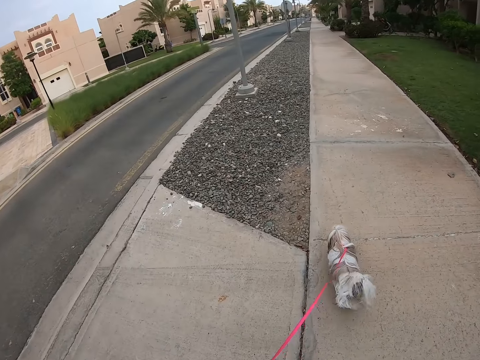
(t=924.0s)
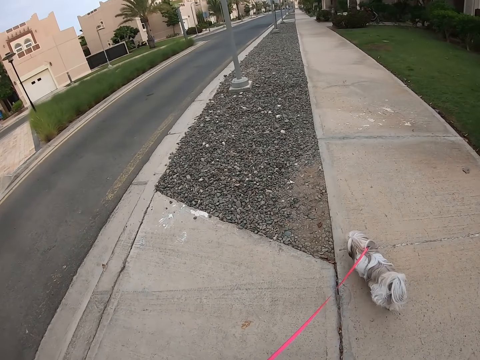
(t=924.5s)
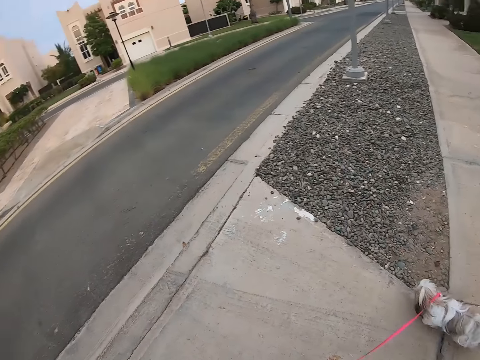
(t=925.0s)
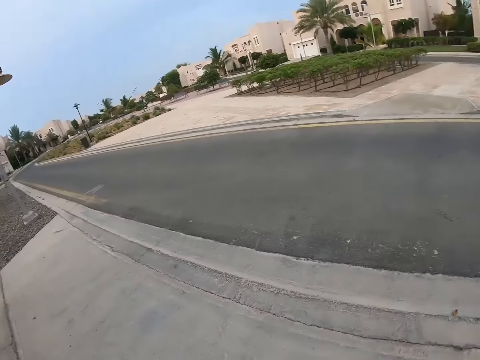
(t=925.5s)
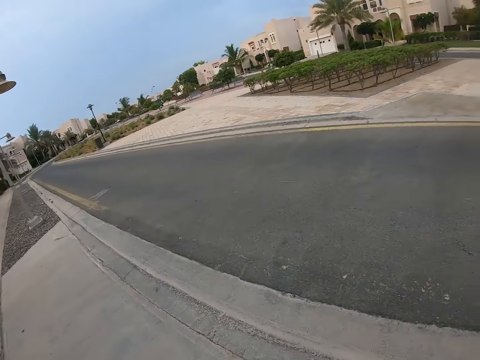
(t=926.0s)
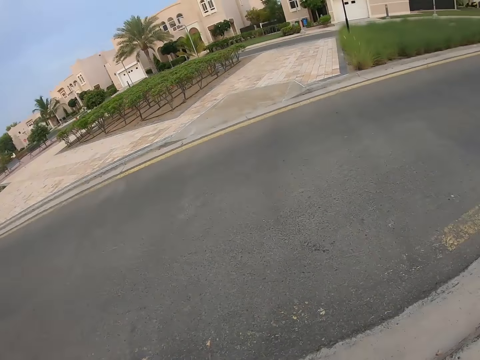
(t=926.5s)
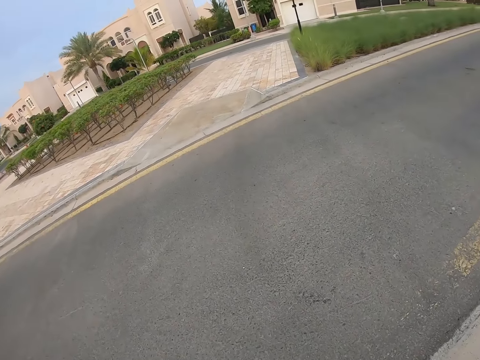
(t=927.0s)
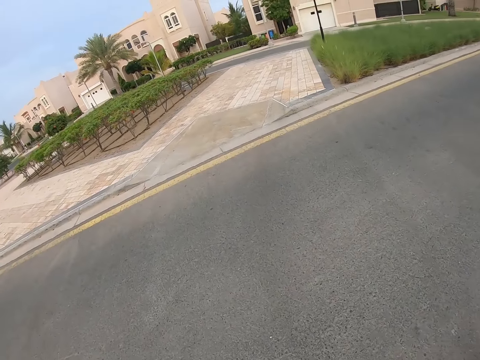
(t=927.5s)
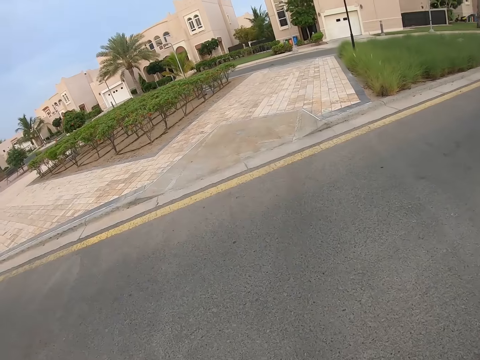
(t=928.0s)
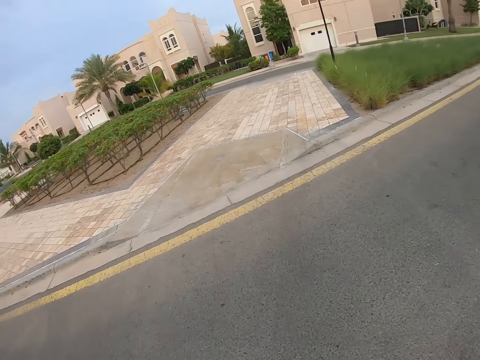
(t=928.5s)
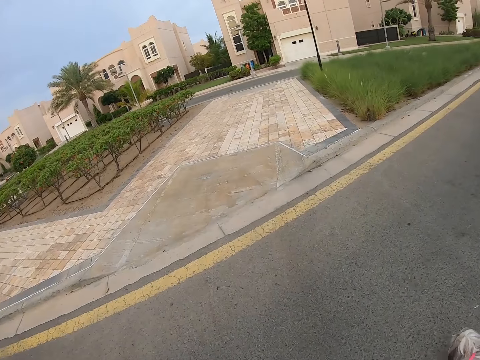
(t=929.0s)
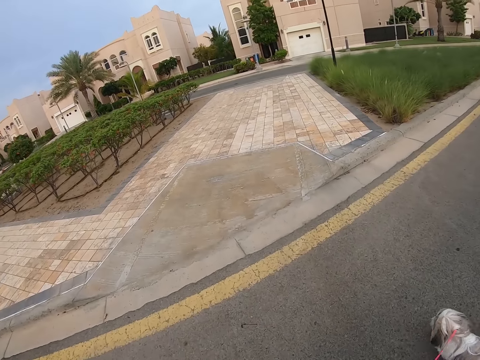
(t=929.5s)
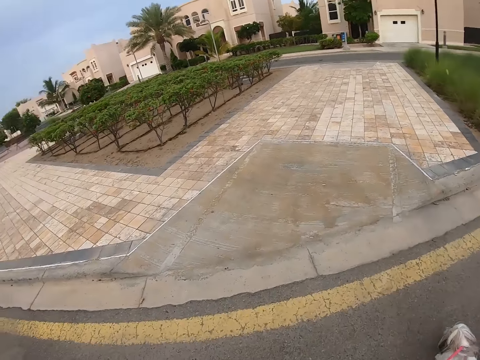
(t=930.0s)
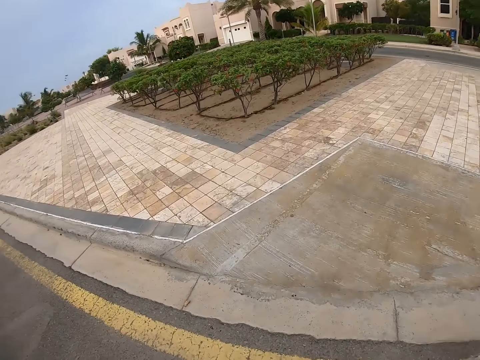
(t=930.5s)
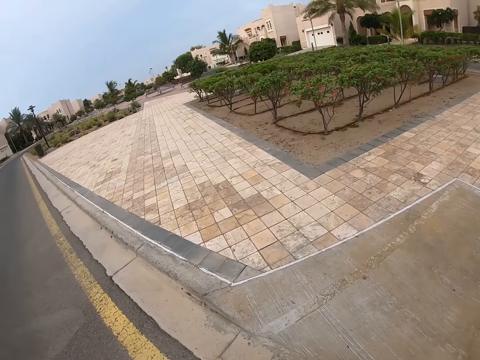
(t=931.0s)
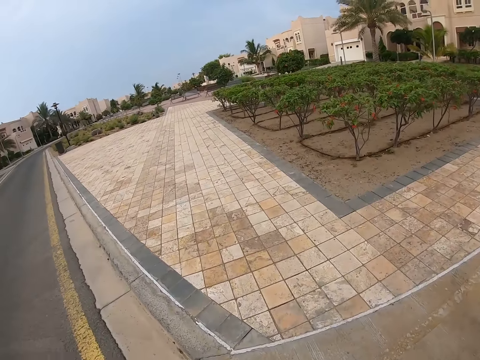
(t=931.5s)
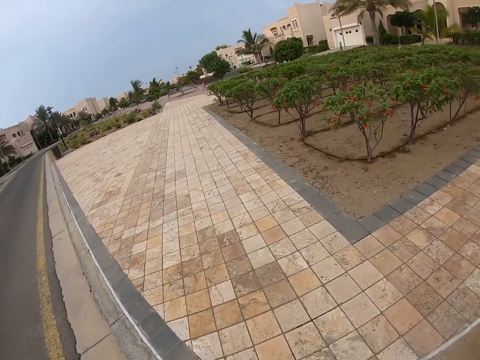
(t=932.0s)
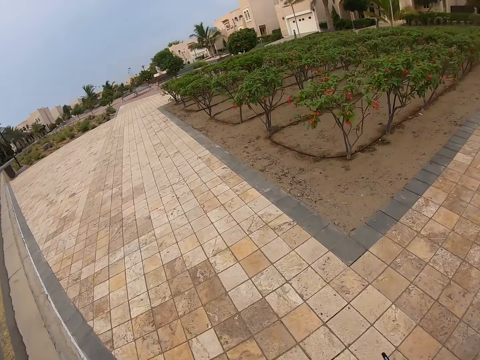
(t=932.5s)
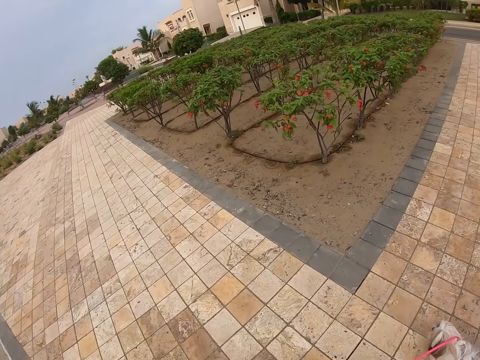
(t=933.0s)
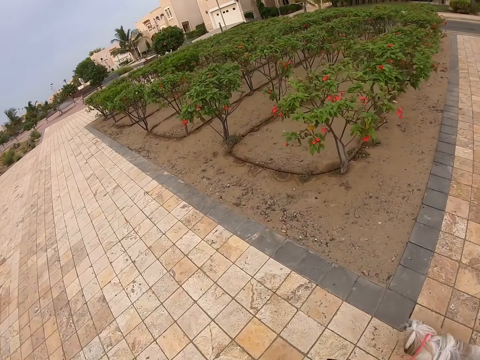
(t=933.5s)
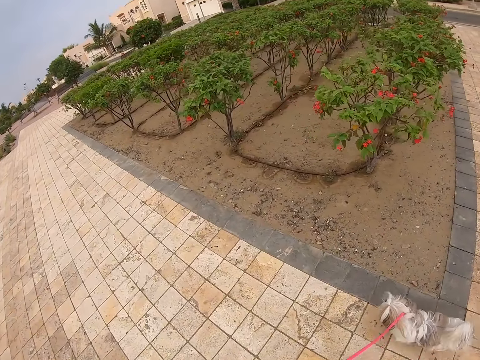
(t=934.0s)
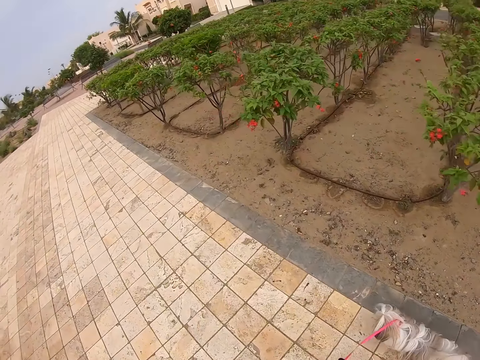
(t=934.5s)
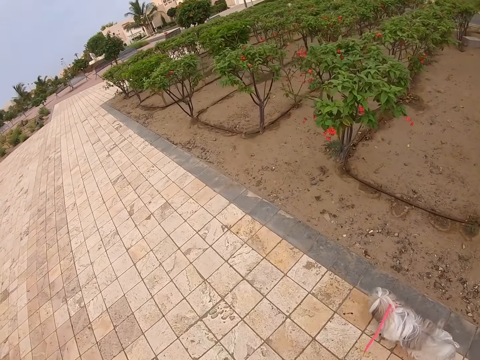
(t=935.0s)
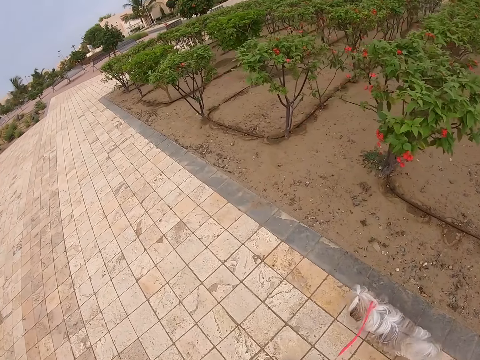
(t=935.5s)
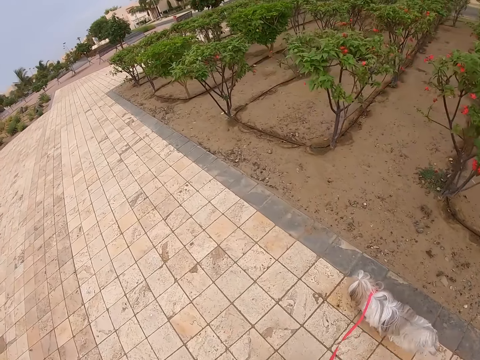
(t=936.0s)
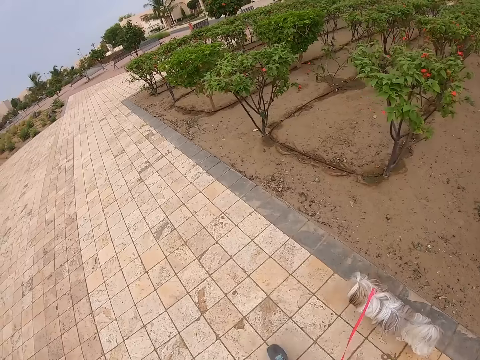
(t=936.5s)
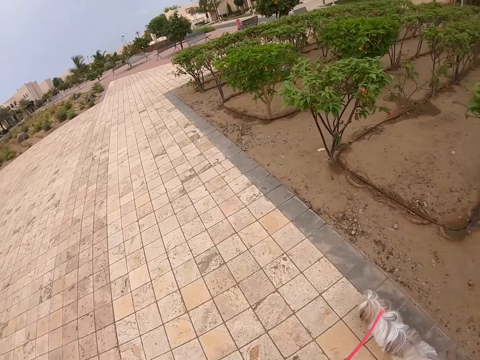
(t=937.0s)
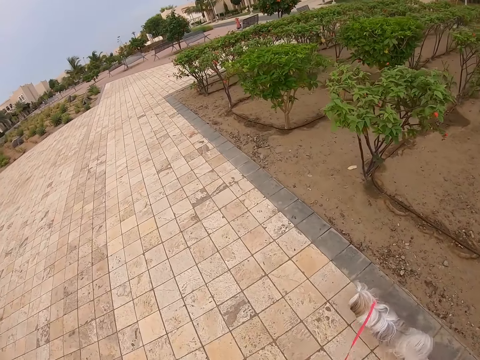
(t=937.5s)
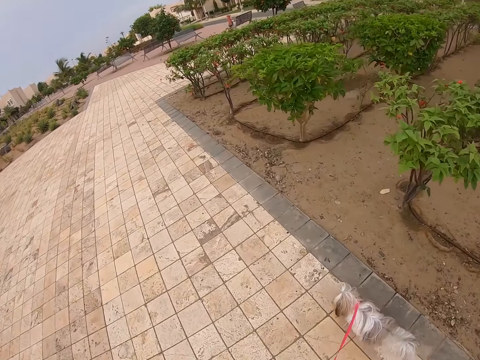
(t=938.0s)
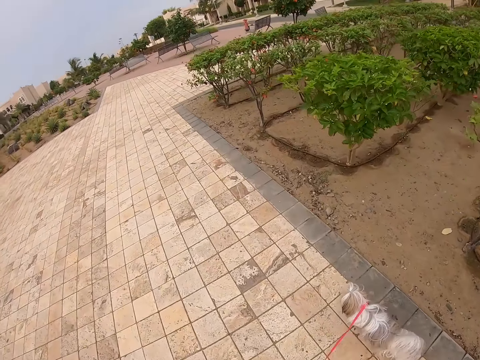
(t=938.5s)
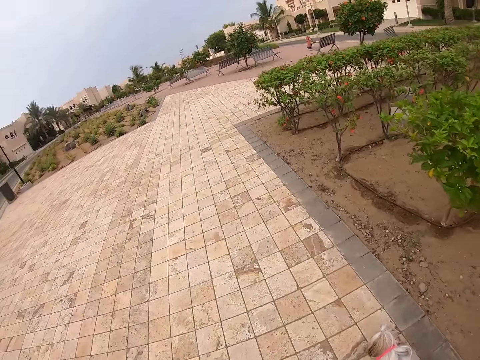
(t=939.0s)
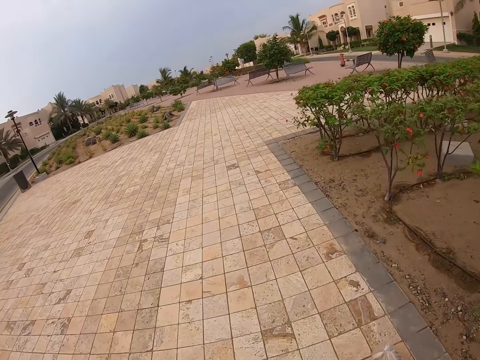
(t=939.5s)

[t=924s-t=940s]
The camera wearer turns around. They look around. They cross the road. They walk the dog.

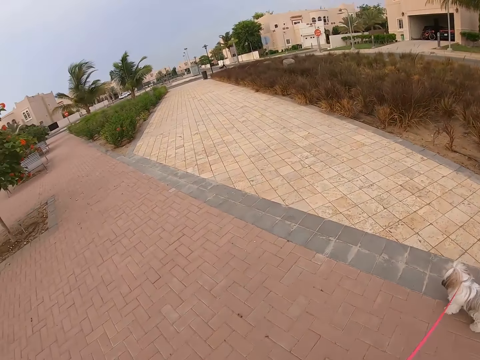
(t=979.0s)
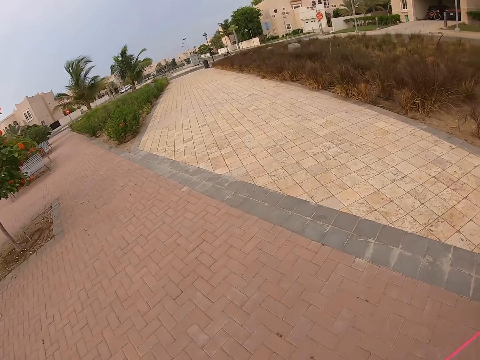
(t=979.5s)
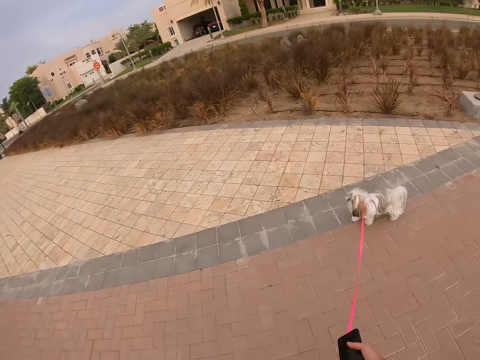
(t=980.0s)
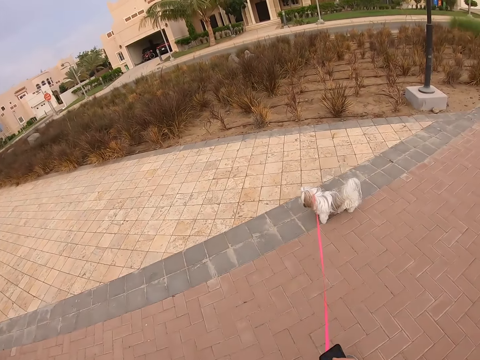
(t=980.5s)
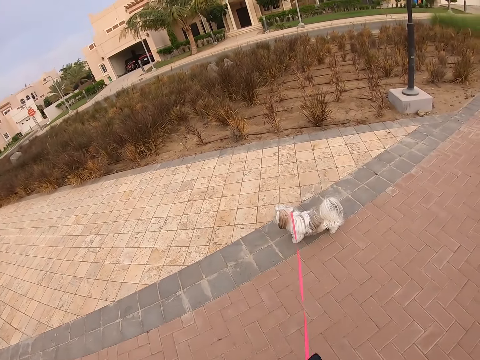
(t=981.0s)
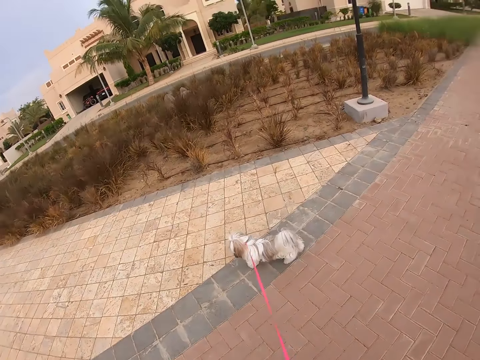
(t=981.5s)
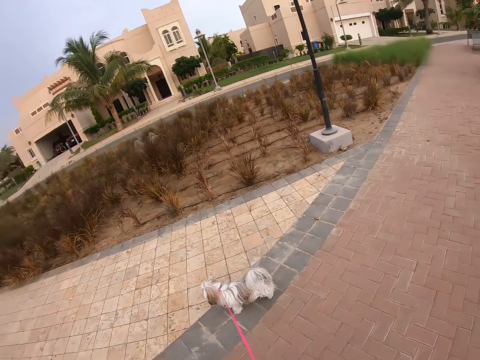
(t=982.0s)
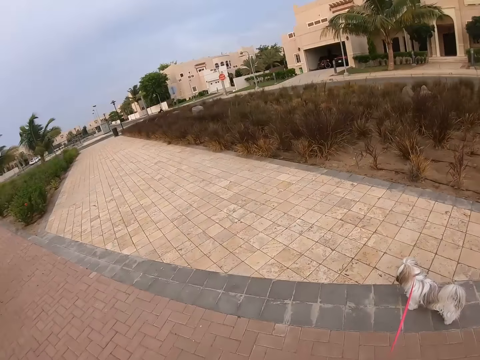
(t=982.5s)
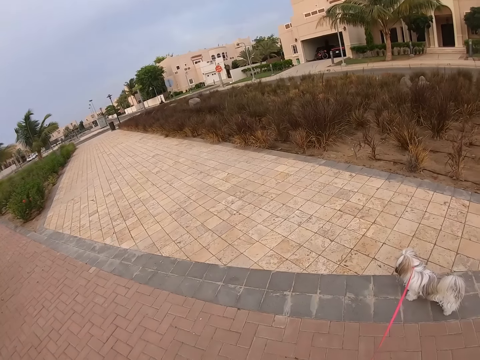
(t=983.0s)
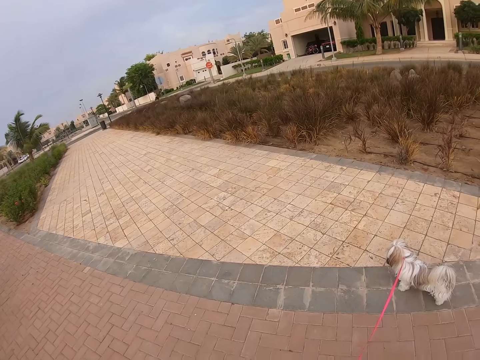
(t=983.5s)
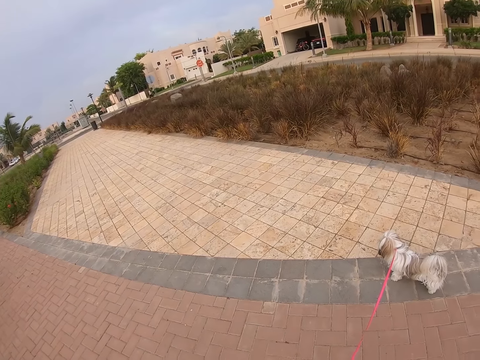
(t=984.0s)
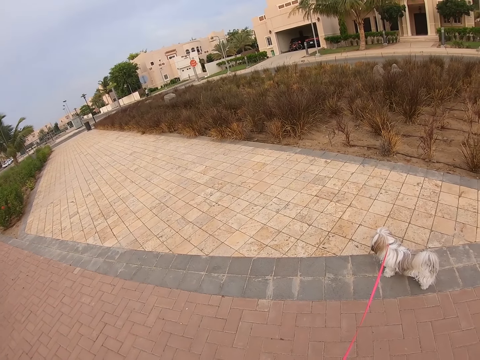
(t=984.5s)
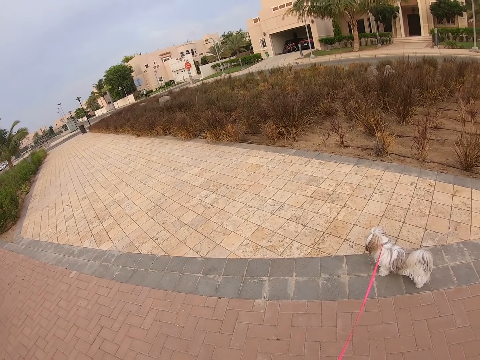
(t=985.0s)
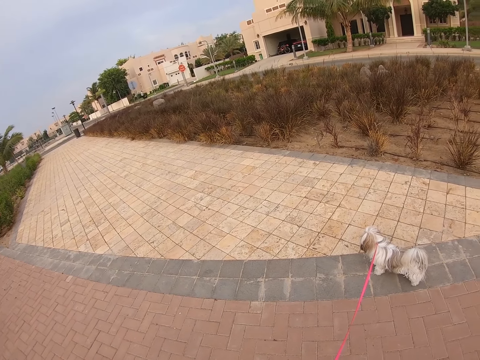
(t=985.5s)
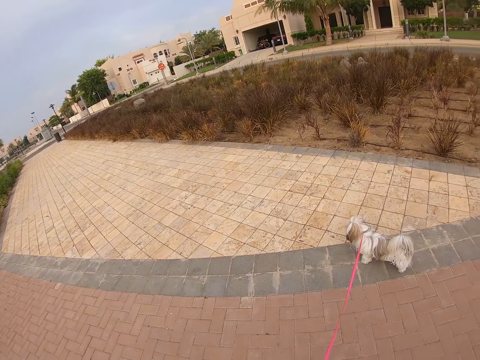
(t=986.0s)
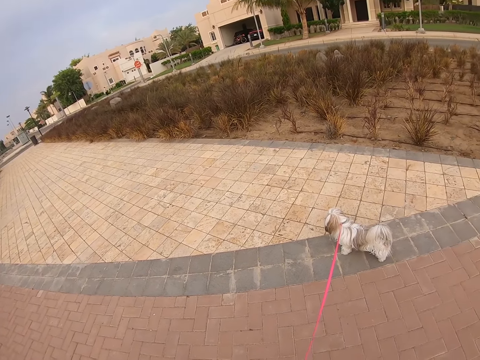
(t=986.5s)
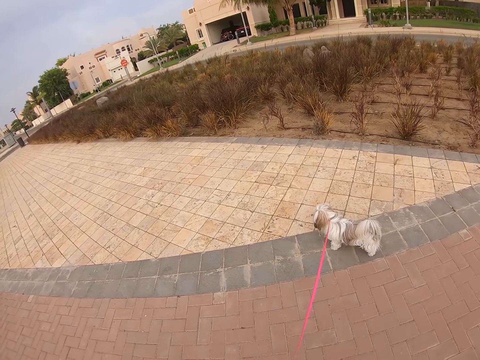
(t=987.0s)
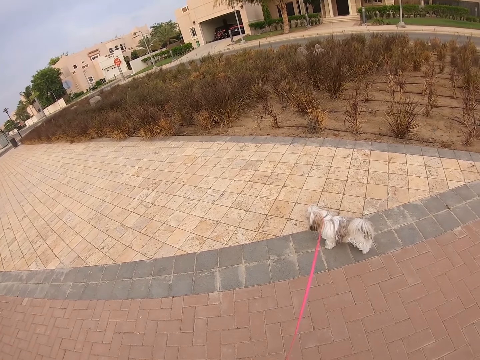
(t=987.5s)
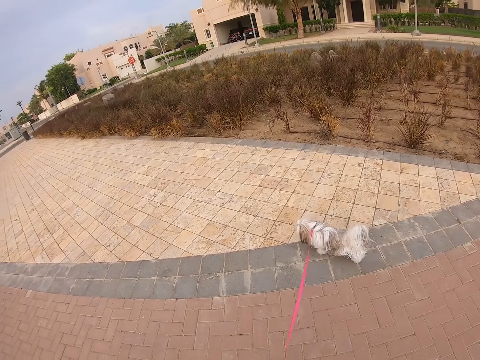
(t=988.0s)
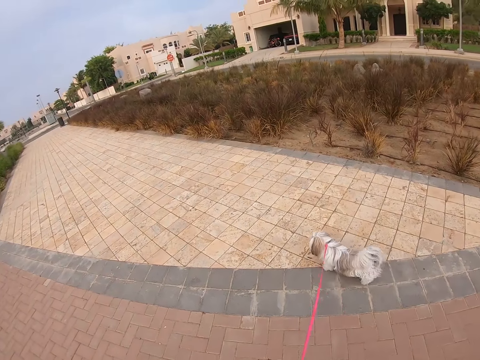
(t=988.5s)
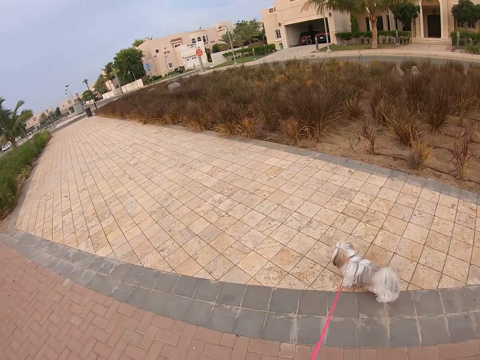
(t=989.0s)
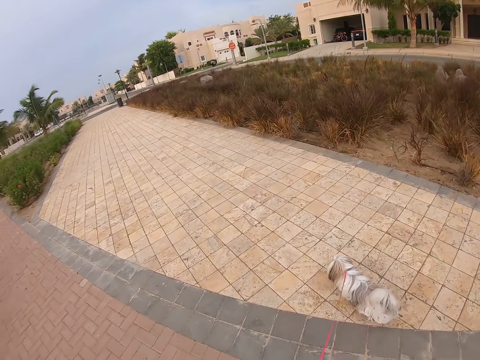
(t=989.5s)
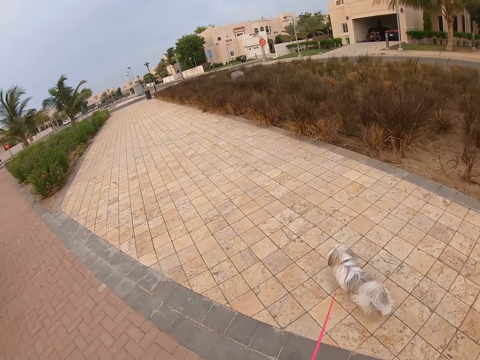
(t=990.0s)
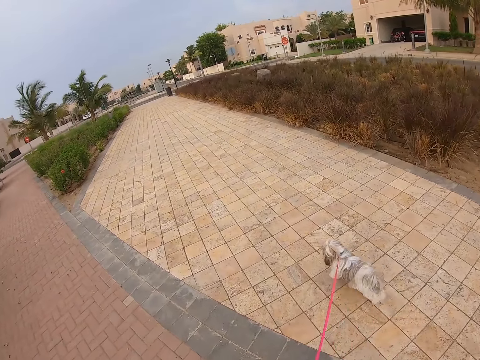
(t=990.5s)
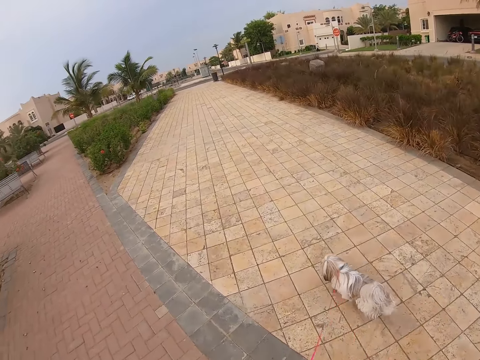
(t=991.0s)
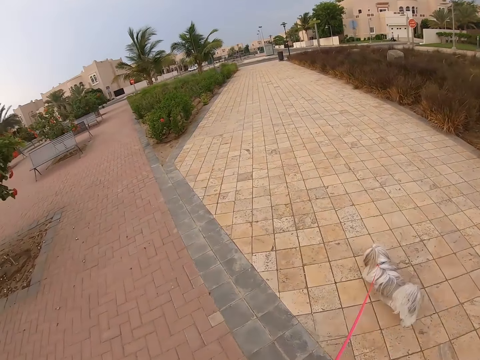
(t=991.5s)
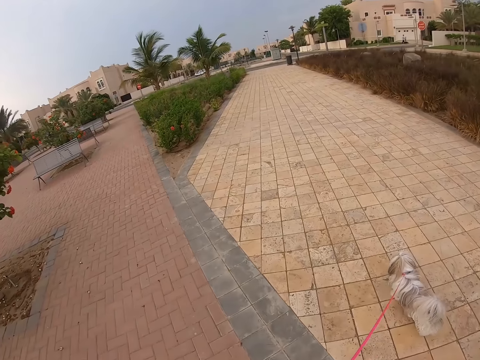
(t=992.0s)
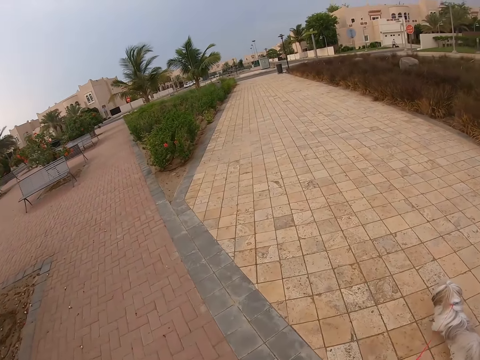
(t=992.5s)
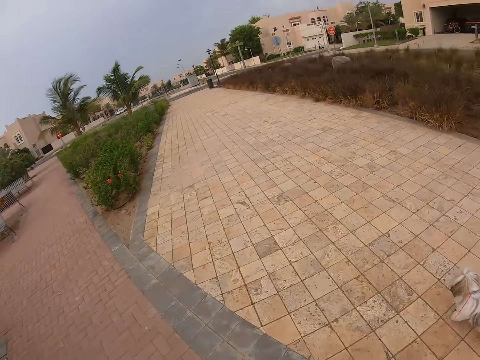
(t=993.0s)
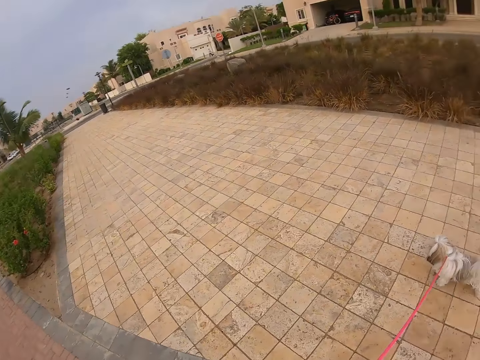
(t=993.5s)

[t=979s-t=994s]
The camera wearer looks around. They stop in the pavement with the pet dog. They walk in the pavement with the pet dog.
